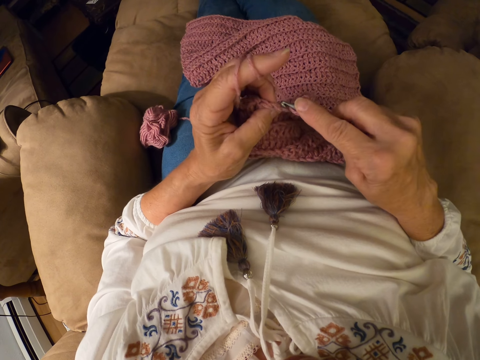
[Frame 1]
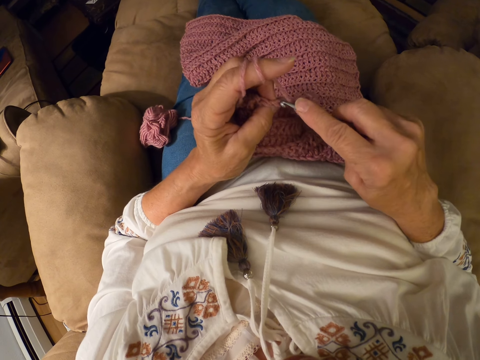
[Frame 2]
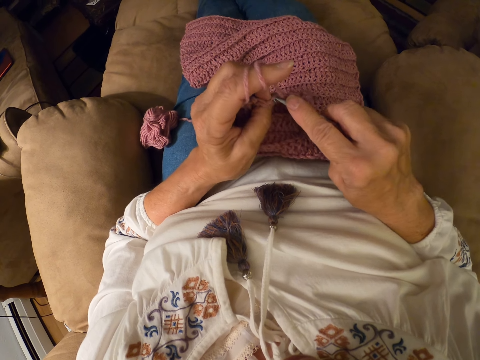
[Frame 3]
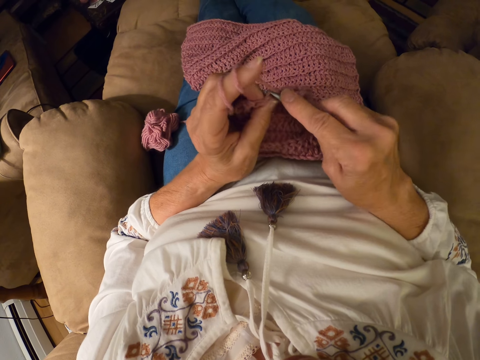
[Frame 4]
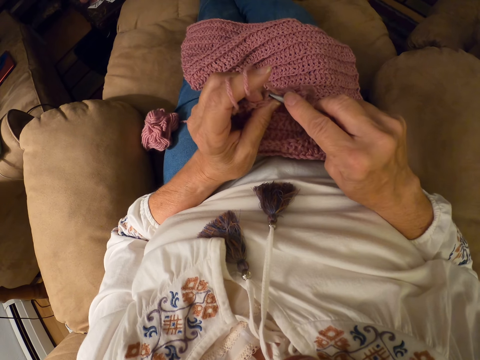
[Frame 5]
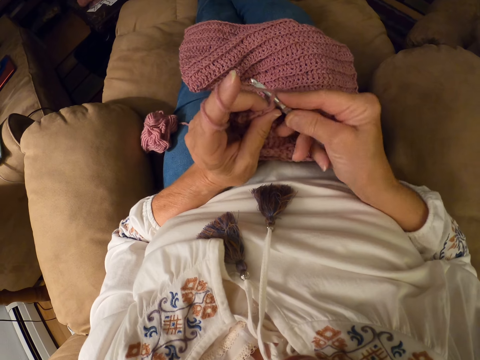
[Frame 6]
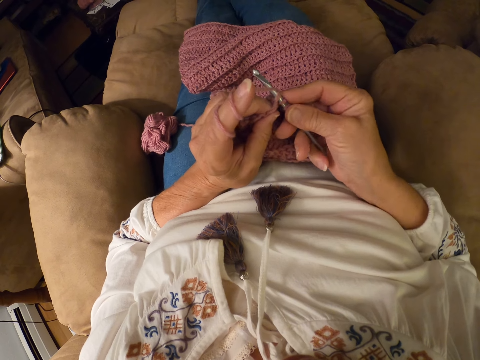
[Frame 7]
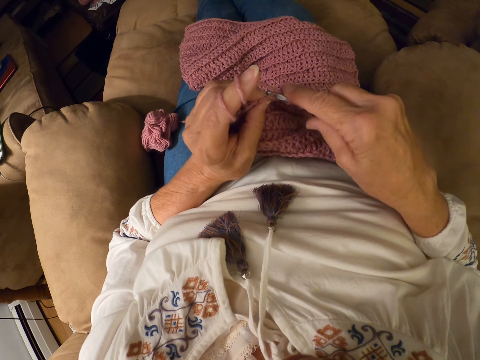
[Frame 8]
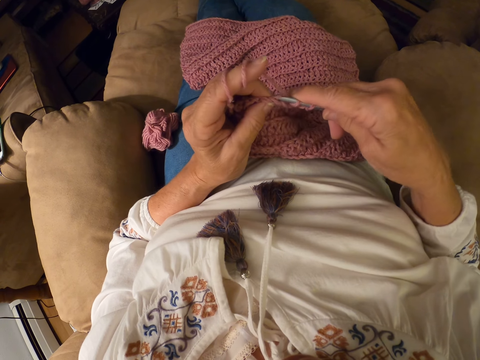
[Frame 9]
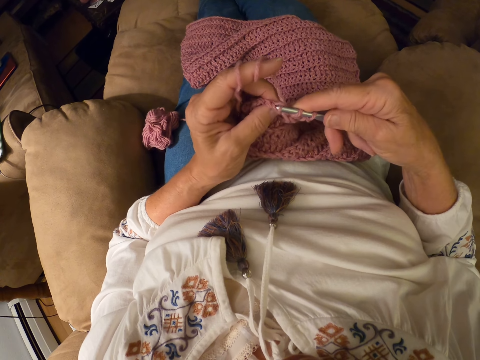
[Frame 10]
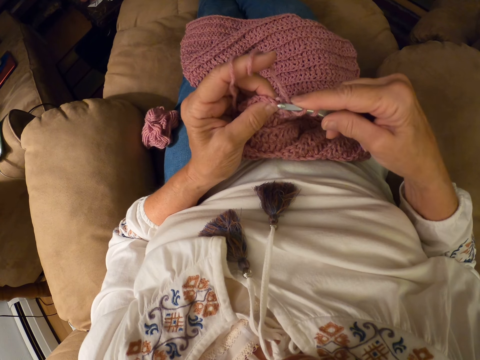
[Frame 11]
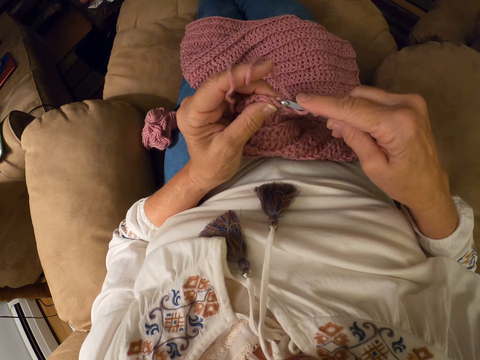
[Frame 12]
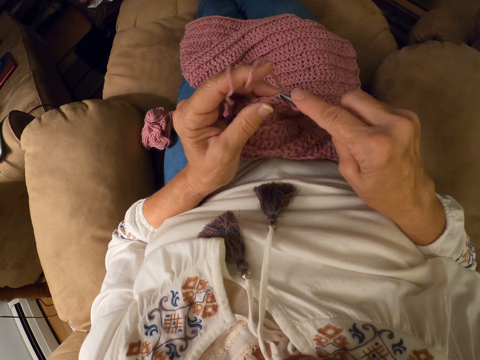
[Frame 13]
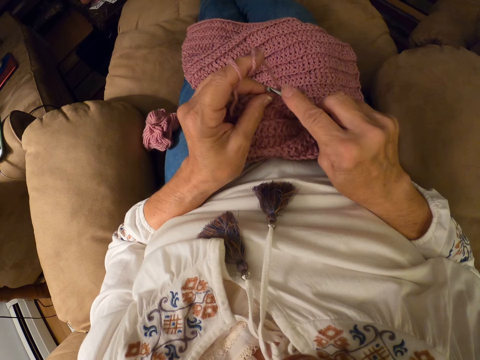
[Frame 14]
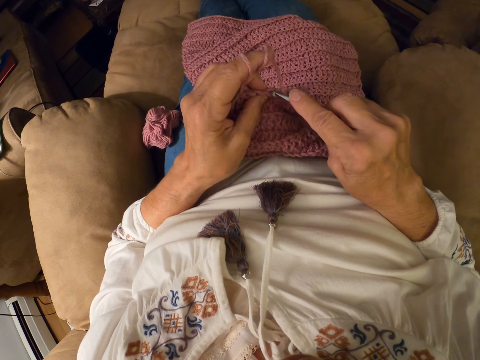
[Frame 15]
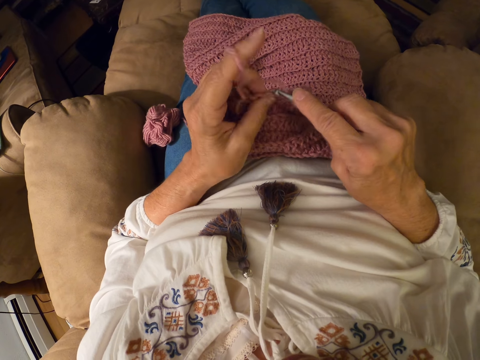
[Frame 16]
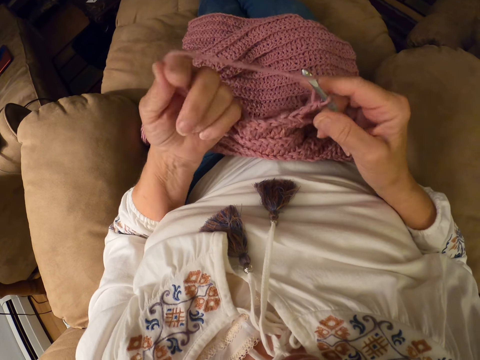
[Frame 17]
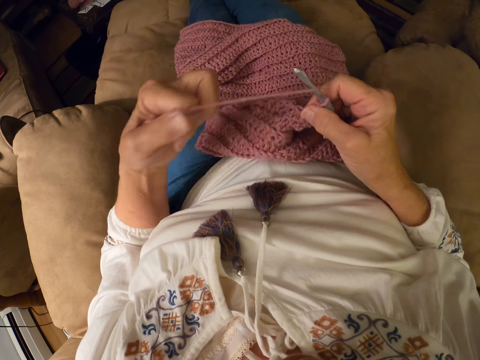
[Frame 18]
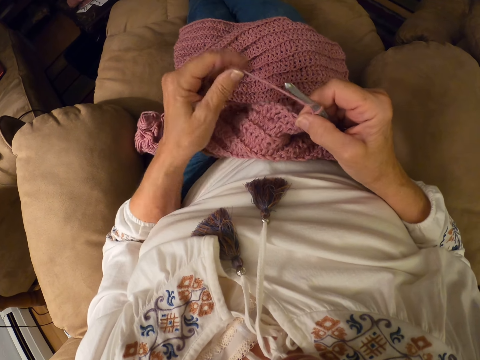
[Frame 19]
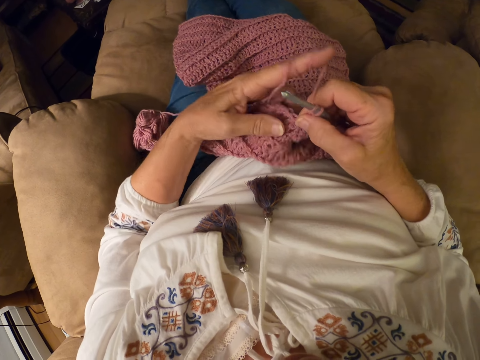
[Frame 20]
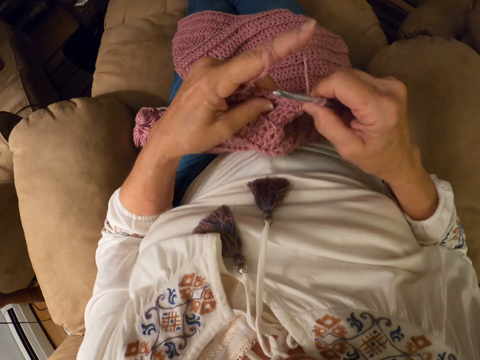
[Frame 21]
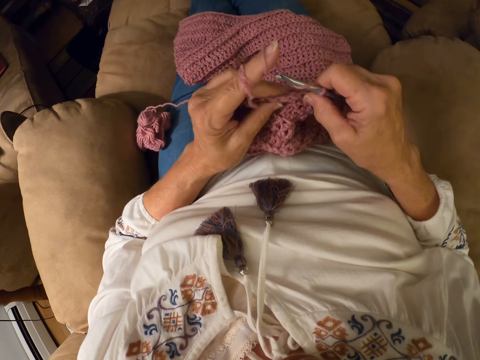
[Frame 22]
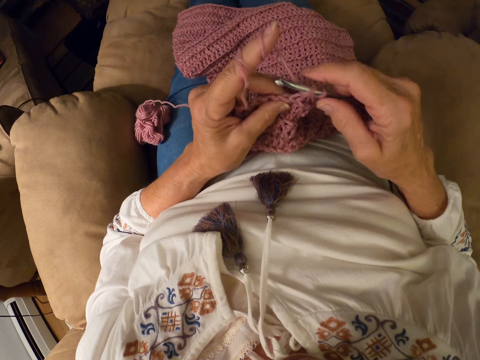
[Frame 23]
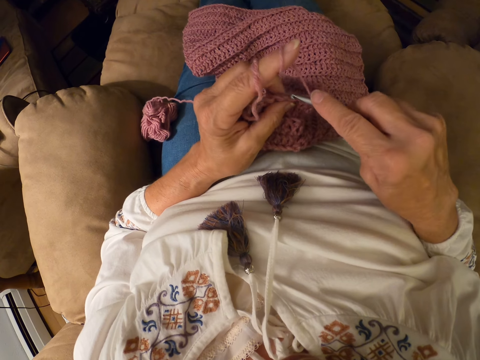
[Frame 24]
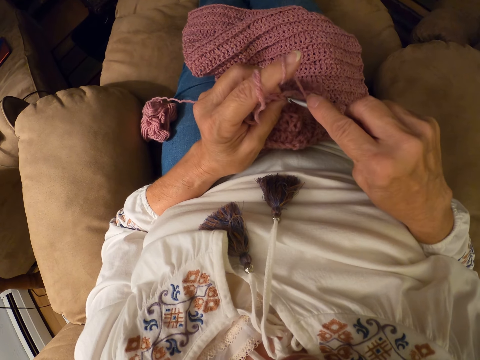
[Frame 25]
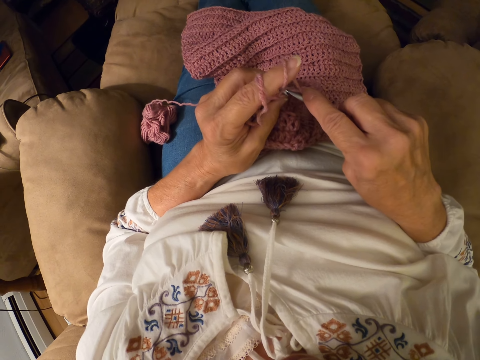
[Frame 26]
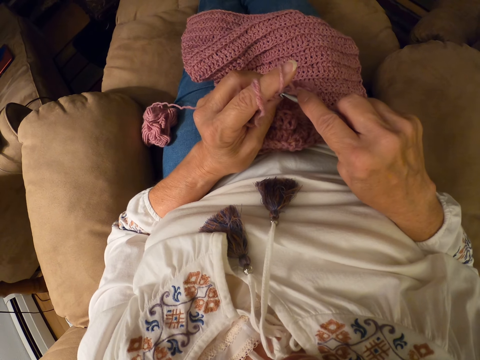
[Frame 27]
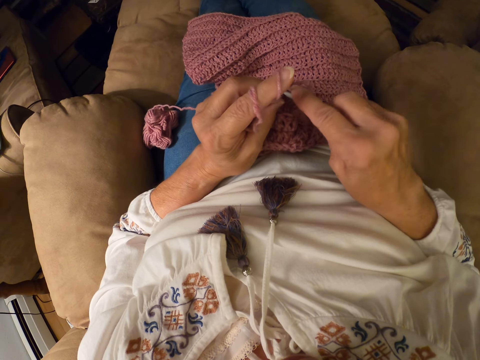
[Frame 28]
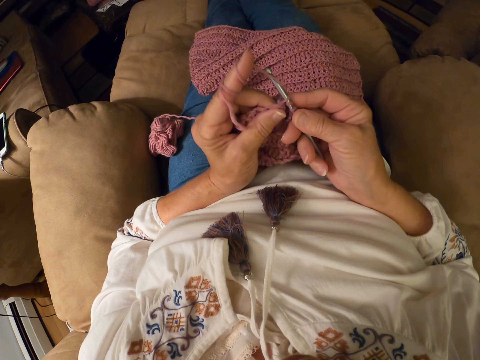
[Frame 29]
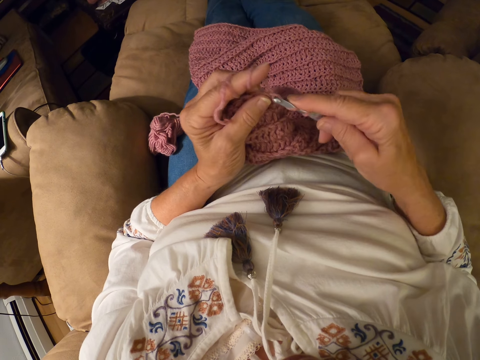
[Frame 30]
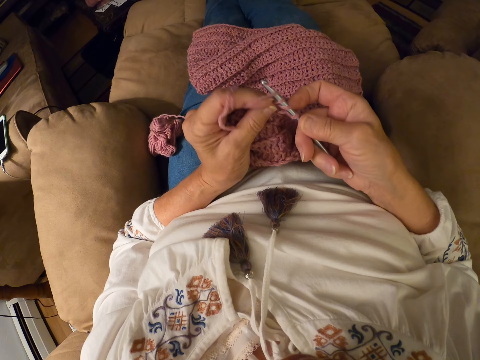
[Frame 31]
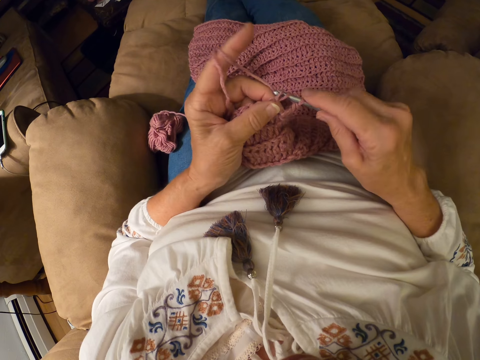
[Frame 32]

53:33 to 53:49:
The camera wearer winds the yarn on her left index finger. She crochets the yarn with a crochet hook.

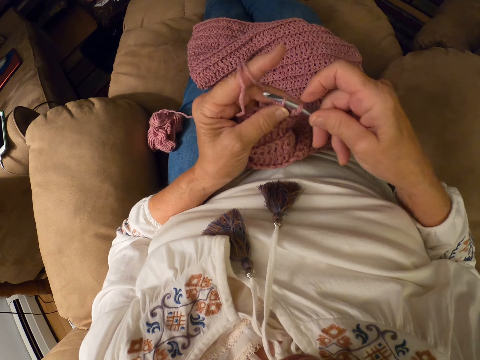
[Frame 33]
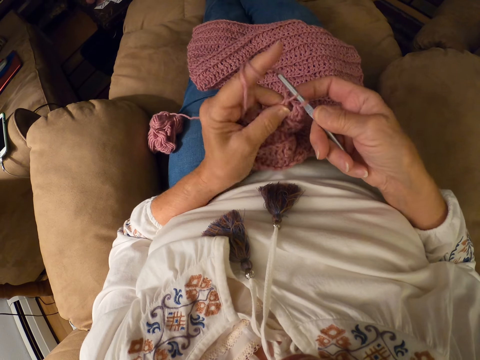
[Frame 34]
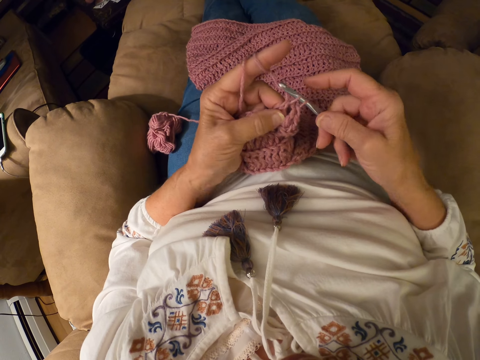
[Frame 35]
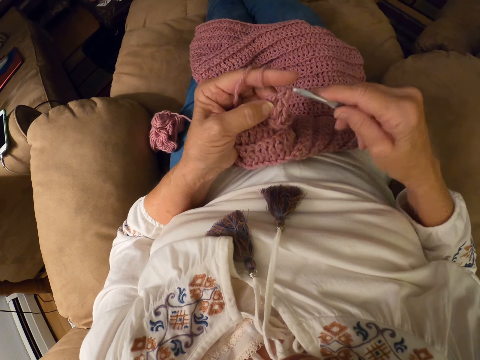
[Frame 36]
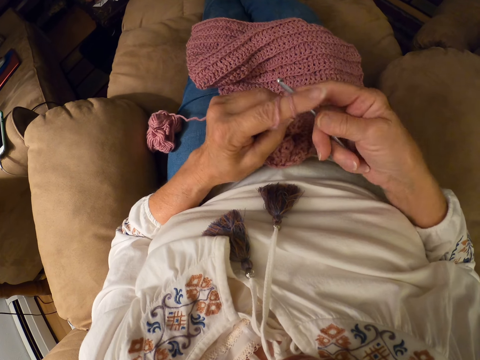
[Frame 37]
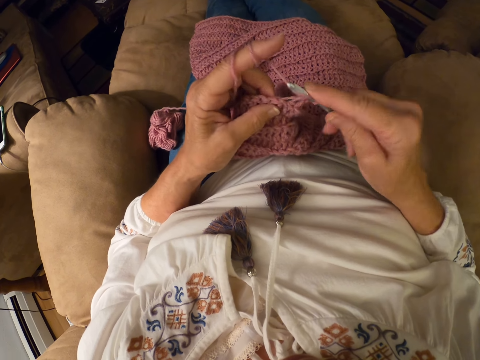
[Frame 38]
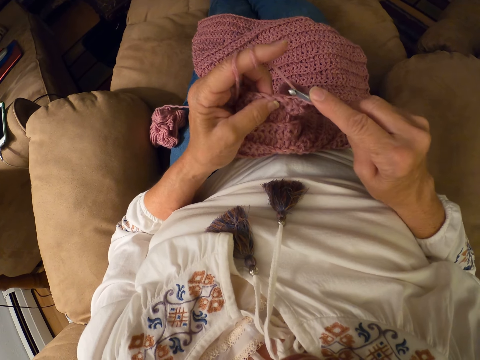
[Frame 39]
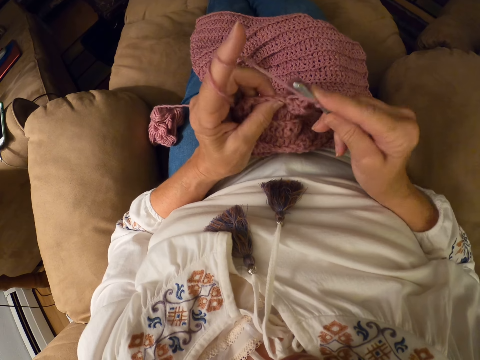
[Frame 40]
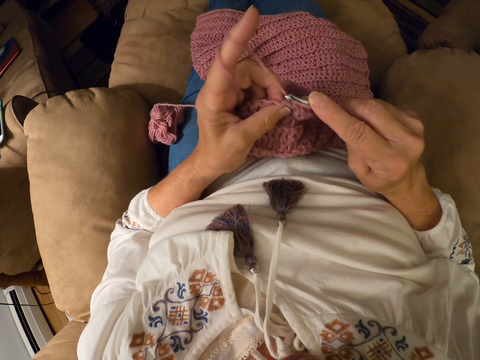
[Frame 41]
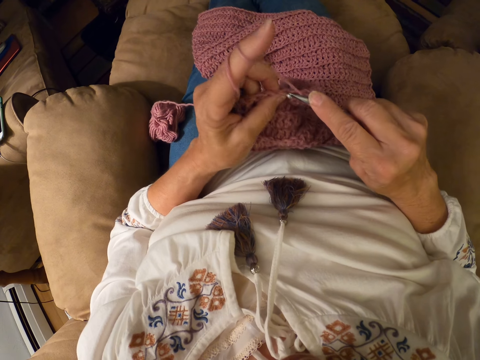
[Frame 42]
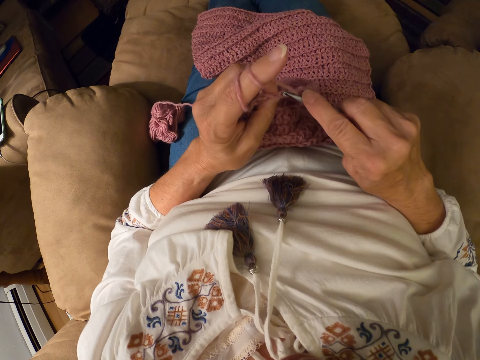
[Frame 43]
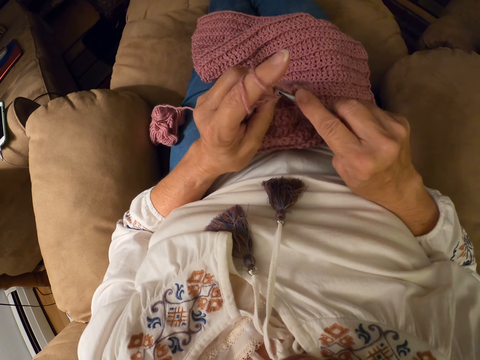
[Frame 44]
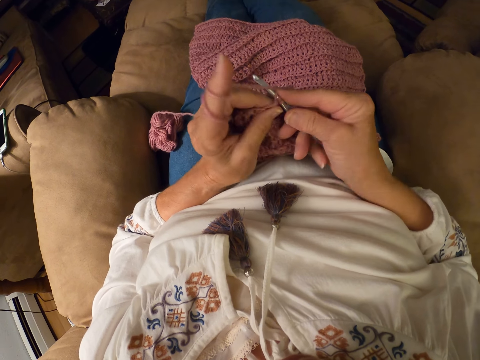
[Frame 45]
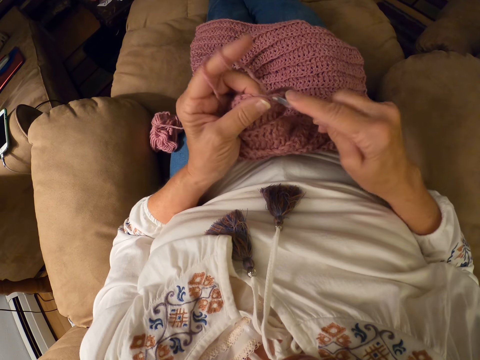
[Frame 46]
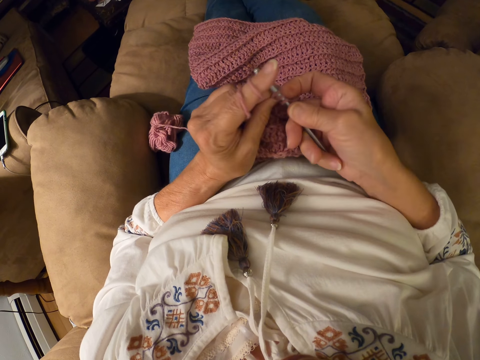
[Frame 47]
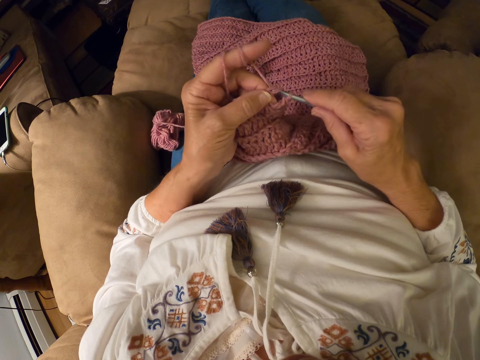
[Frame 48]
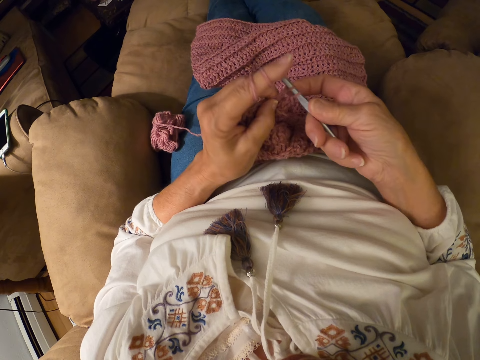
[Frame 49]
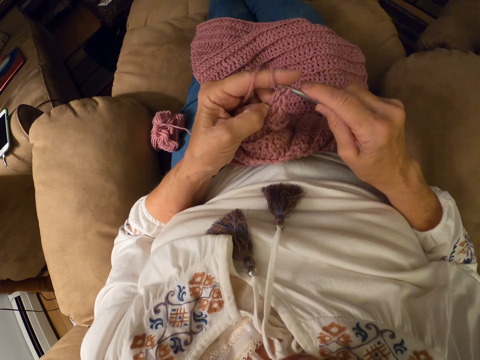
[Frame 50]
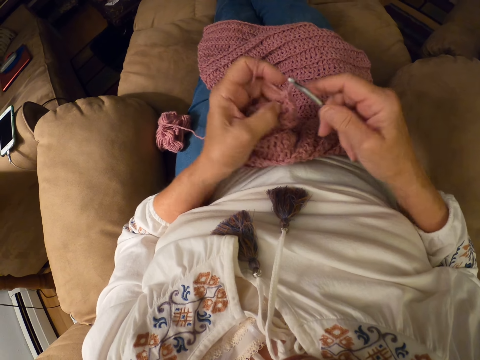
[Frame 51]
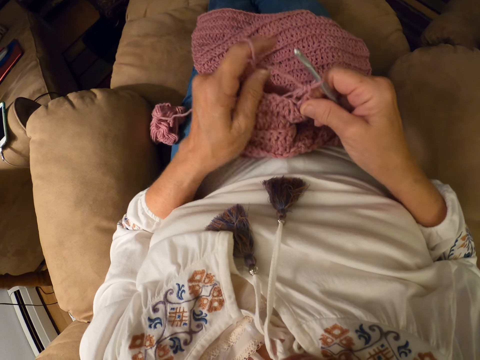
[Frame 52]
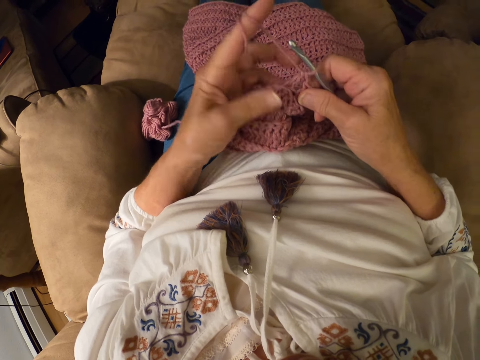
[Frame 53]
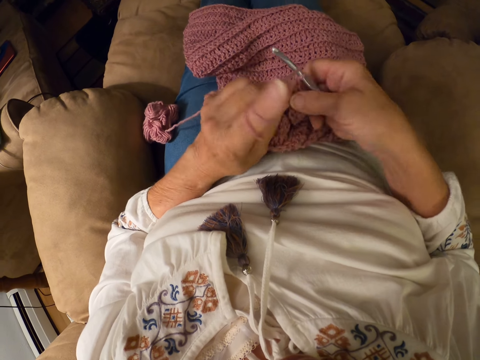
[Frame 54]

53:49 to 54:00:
The camera wearer winds the yarn on her left index finger. She crochets the yarn with a crochet hook.
